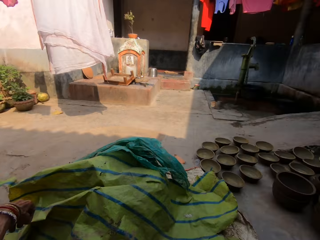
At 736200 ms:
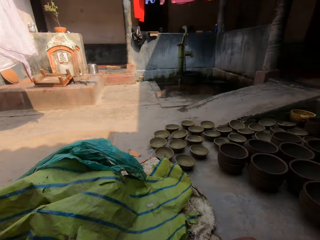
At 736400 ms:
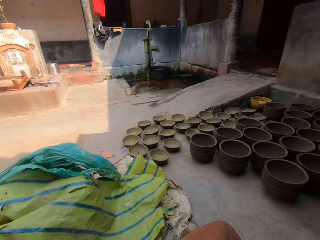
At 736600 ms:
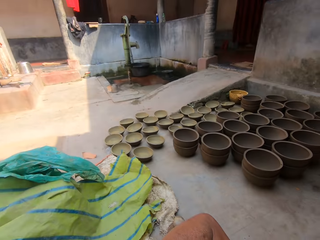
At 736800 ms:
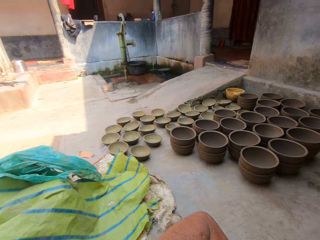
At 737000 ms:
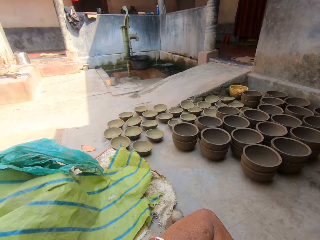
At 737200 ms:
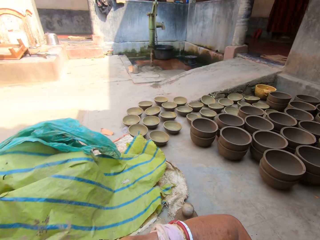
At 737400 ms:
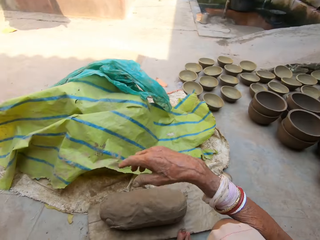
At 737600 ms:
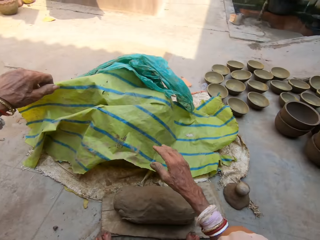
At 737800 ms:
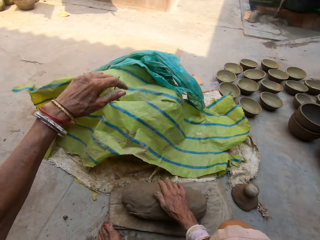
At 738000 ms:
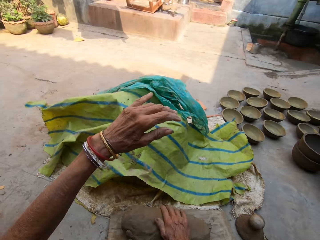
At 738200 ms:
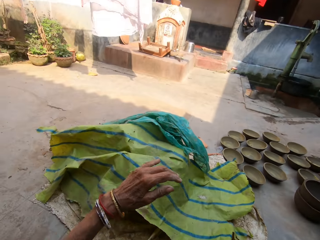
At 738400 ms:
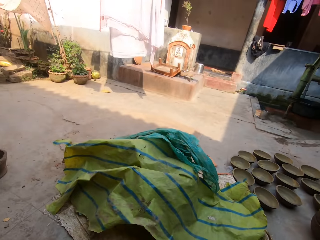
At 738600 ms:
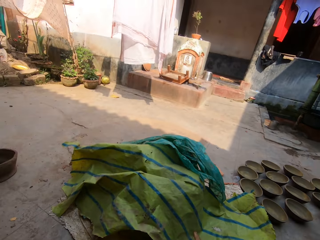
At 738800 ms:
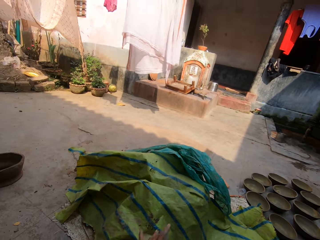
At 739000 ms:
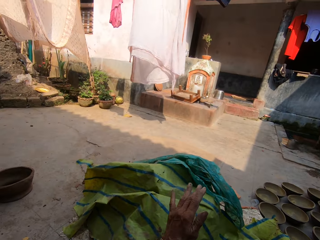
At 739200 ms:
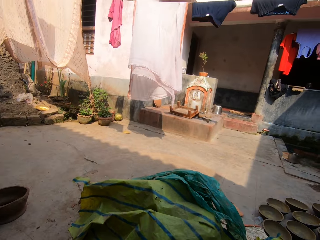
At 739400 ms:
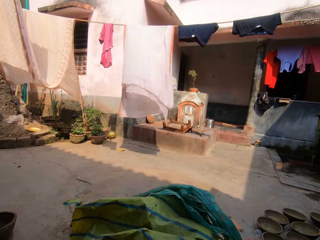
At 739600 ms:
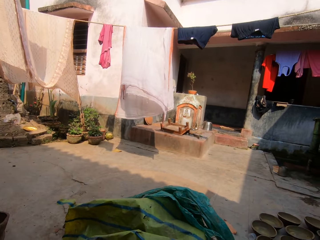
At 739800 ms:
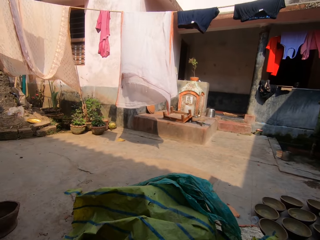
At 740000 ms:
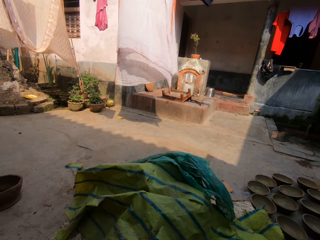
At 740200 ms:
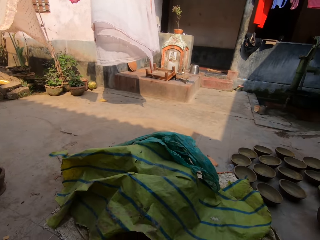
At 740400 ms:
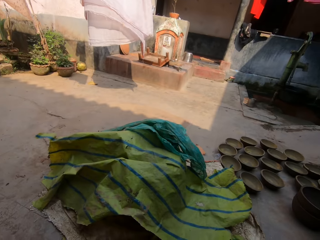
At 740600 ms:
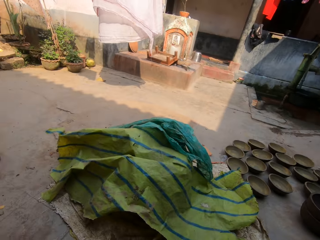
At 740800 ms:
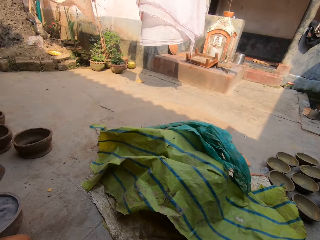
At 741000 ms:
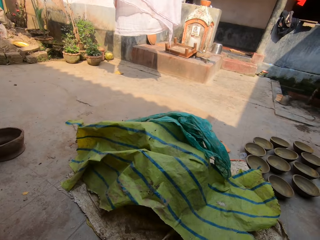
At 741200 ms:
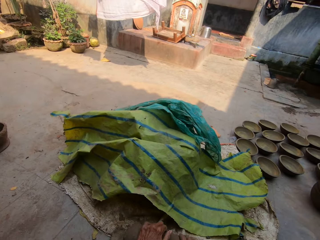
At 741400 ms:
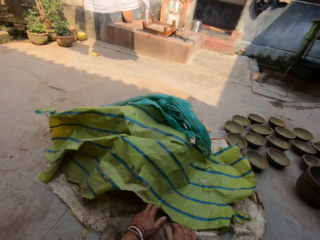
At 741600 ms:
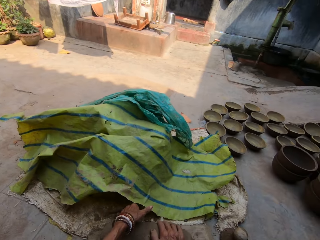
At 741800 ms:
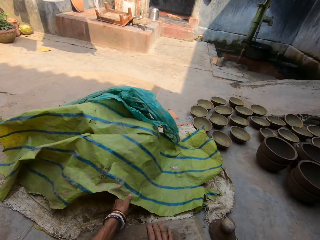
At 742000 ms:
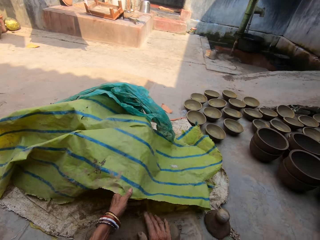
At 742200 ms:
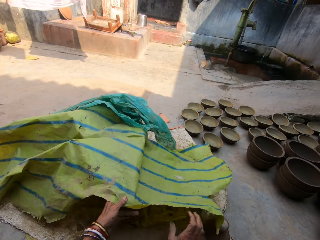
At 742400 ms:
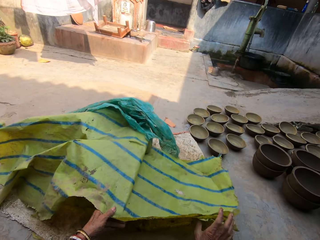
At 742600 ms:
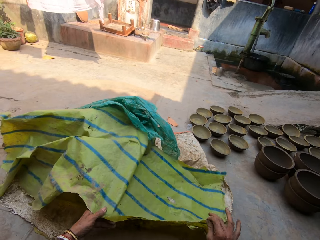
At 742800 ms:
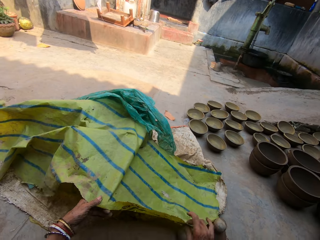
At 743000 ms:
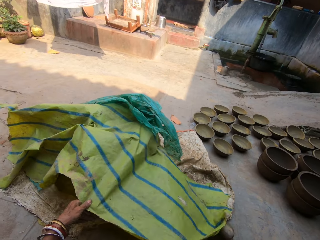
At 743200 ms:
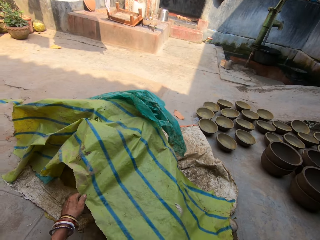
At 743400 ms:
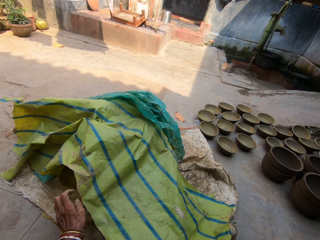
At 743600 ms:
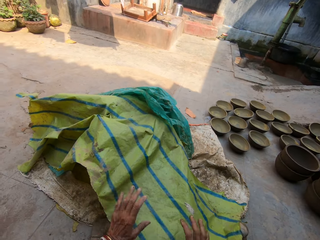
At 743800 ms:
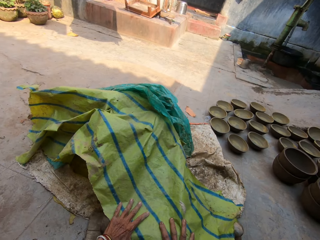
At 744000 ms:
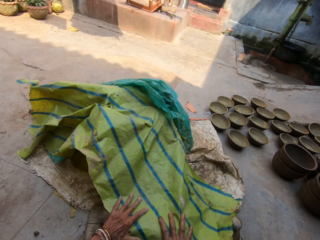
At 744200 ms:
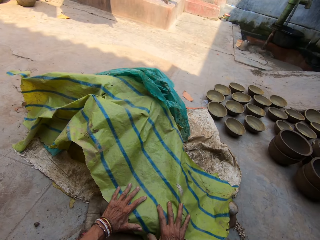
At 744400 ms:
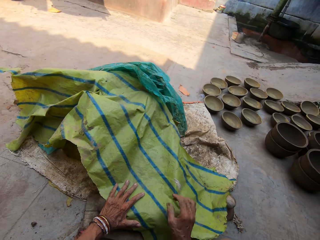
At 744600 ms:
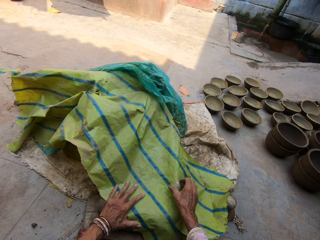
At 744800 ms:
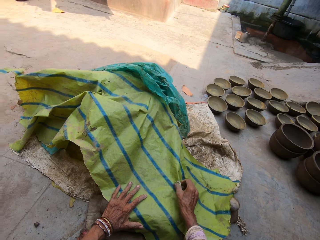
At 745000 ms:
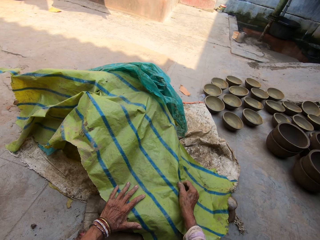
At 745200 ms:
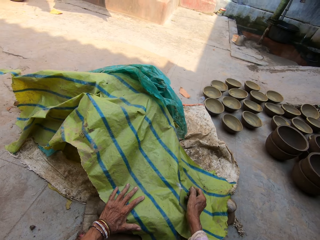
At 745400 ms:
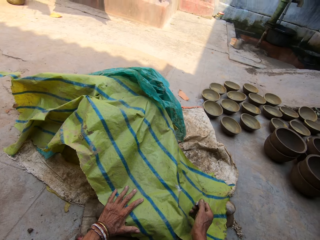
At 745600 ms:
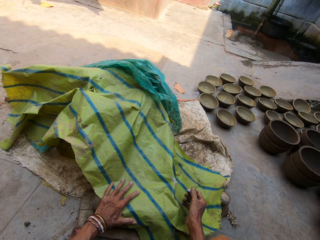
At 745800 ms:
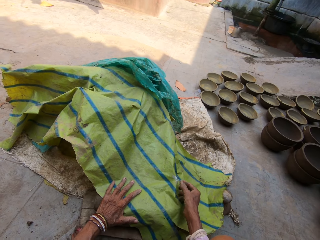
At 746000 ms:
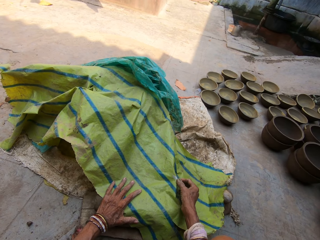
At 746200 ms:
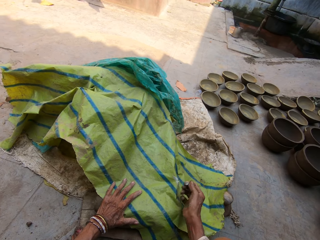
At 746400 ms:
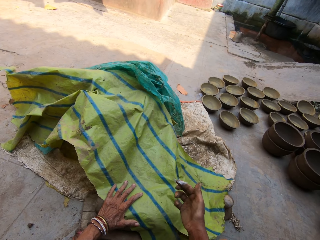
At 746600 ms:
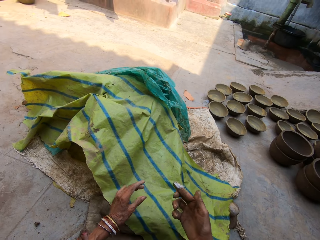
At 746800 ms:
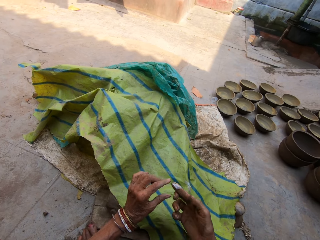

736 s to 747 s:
The camera wearer looks around. She molds the clay, hits the clay with her hands and talks. She closes the clay with the sack. She removes dirt on the sack with her right hand.

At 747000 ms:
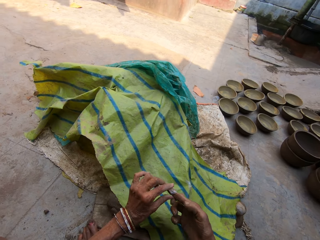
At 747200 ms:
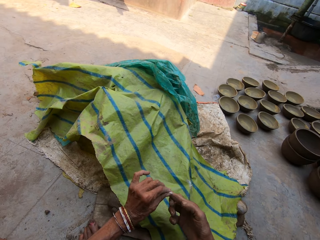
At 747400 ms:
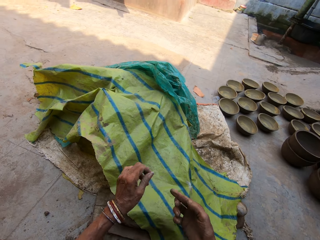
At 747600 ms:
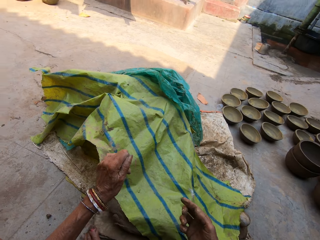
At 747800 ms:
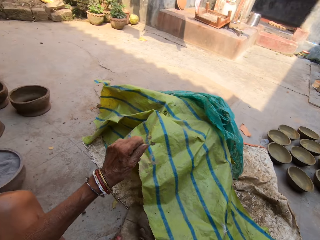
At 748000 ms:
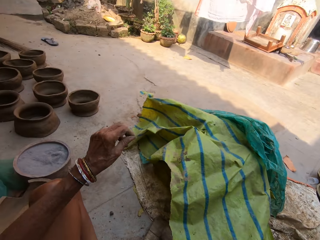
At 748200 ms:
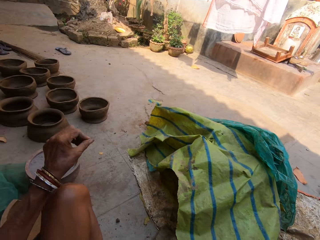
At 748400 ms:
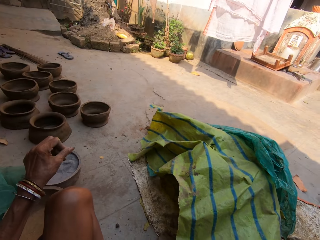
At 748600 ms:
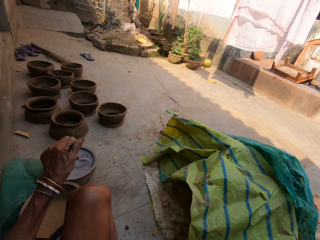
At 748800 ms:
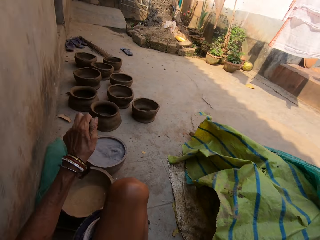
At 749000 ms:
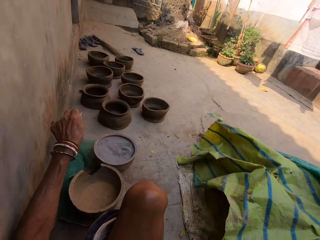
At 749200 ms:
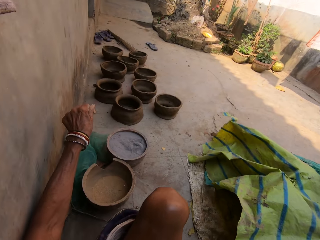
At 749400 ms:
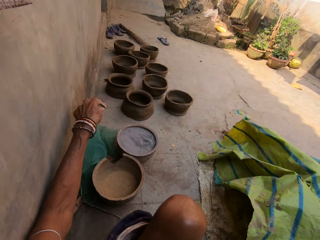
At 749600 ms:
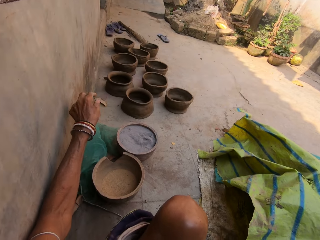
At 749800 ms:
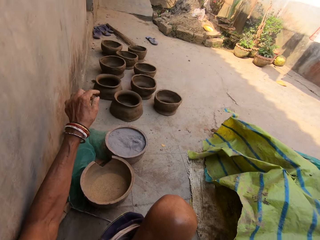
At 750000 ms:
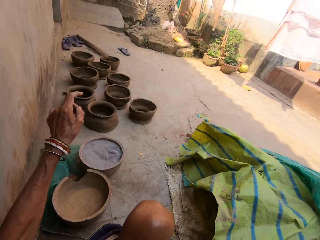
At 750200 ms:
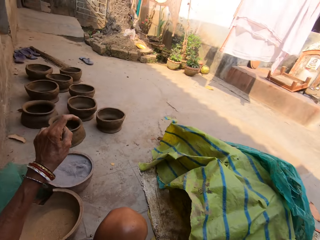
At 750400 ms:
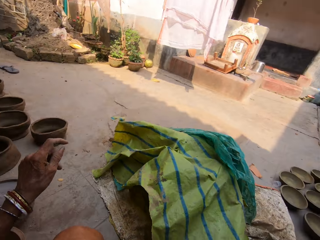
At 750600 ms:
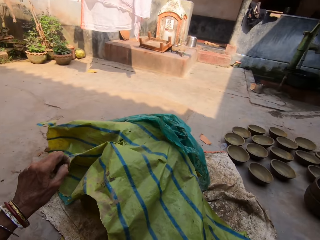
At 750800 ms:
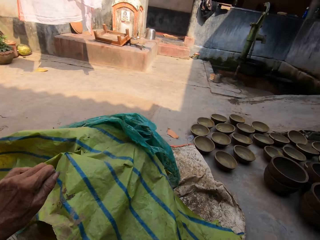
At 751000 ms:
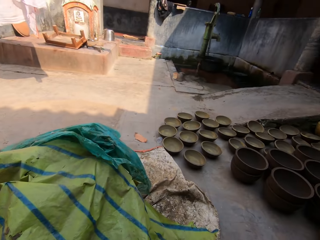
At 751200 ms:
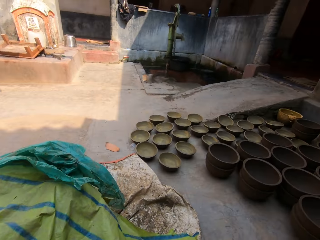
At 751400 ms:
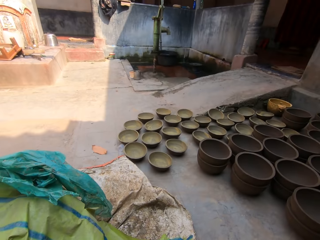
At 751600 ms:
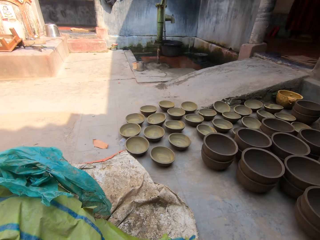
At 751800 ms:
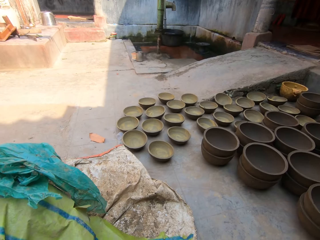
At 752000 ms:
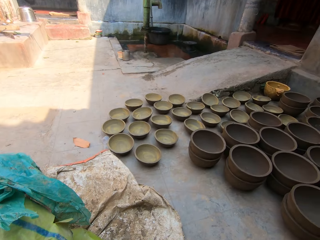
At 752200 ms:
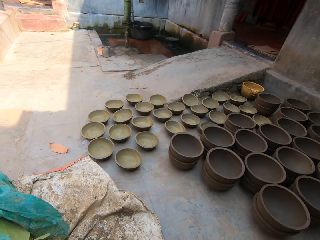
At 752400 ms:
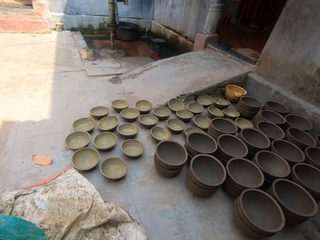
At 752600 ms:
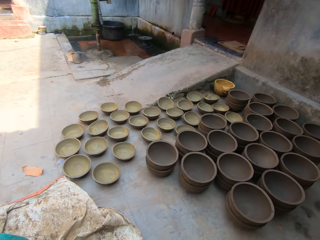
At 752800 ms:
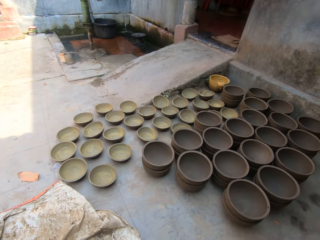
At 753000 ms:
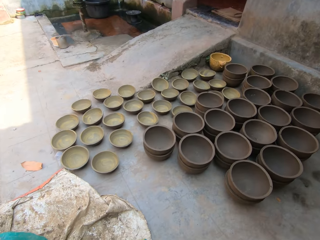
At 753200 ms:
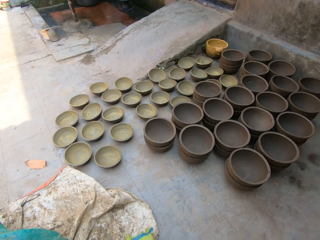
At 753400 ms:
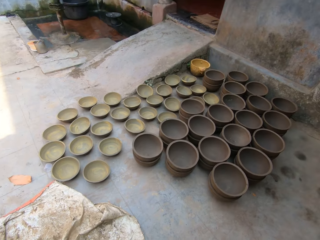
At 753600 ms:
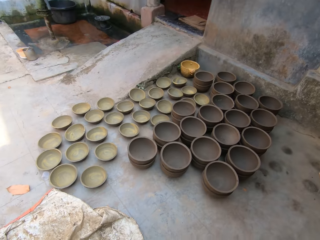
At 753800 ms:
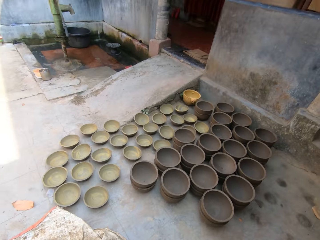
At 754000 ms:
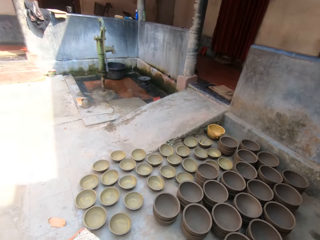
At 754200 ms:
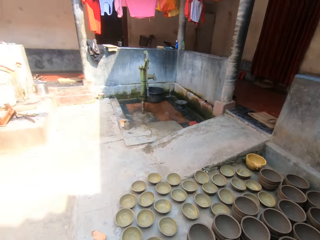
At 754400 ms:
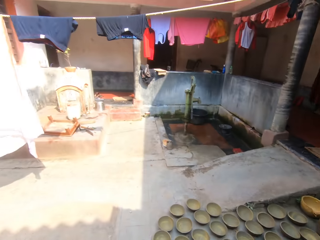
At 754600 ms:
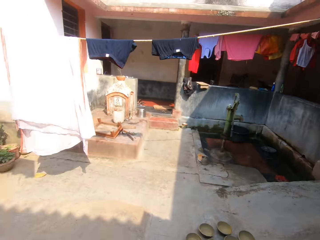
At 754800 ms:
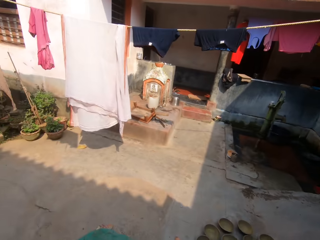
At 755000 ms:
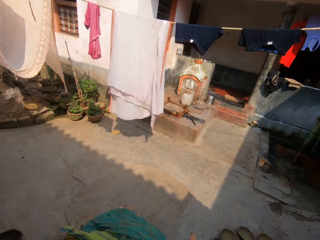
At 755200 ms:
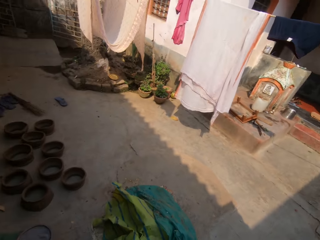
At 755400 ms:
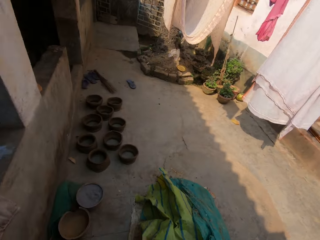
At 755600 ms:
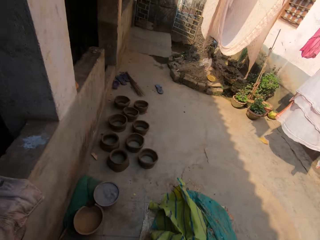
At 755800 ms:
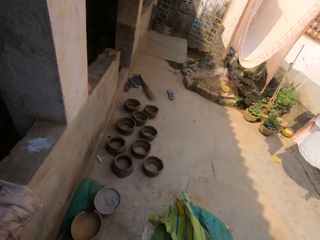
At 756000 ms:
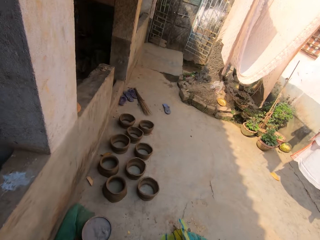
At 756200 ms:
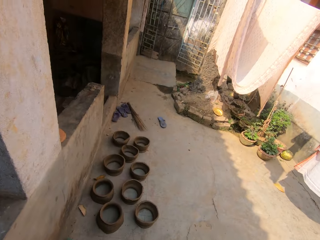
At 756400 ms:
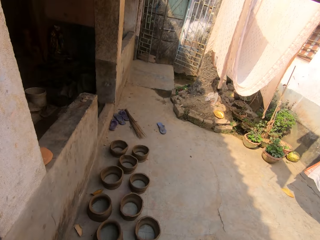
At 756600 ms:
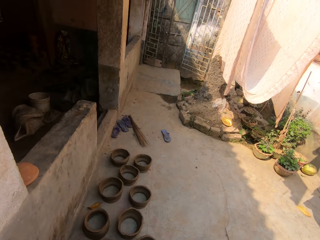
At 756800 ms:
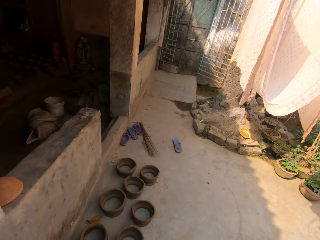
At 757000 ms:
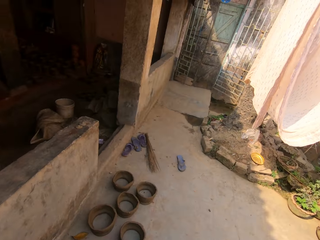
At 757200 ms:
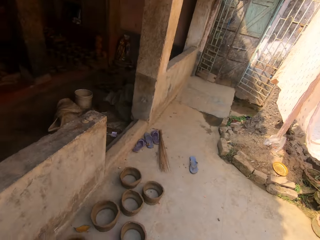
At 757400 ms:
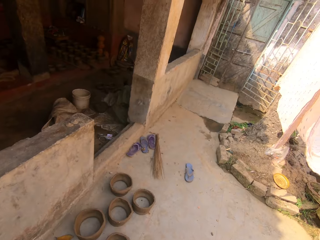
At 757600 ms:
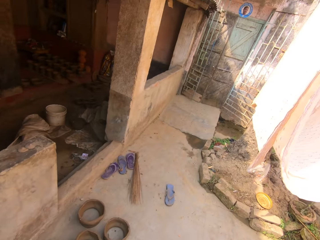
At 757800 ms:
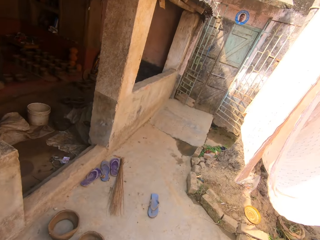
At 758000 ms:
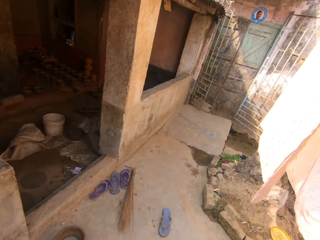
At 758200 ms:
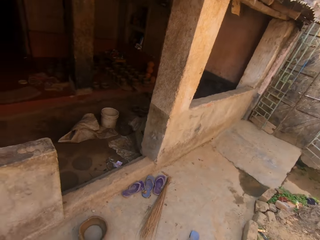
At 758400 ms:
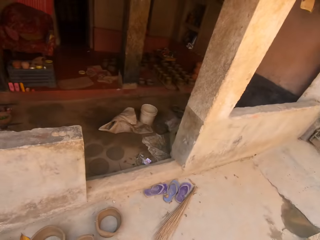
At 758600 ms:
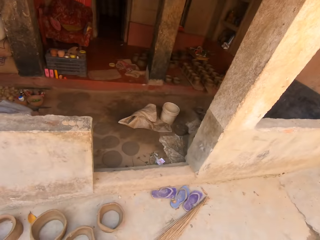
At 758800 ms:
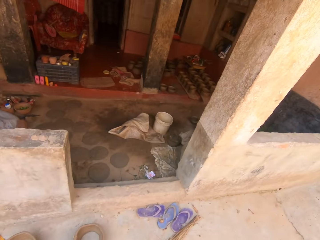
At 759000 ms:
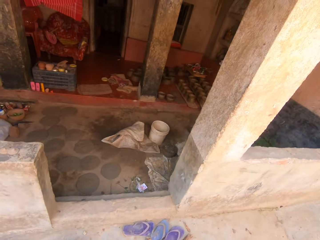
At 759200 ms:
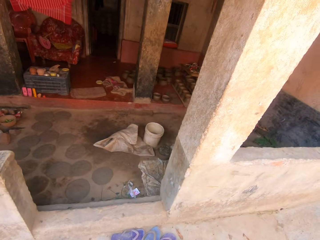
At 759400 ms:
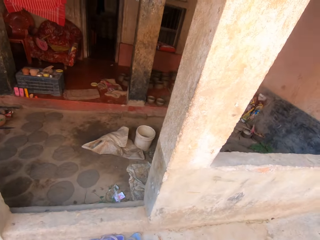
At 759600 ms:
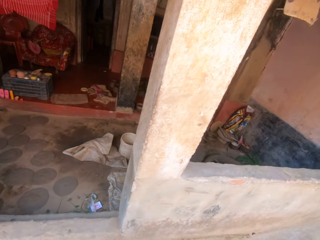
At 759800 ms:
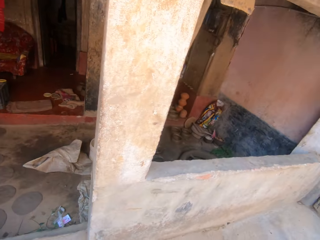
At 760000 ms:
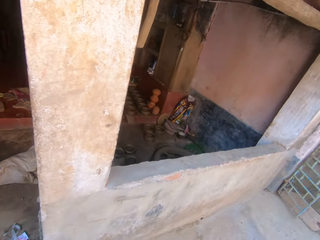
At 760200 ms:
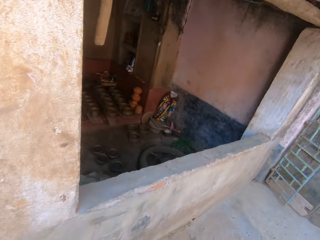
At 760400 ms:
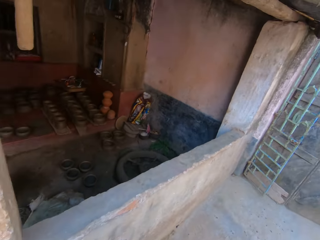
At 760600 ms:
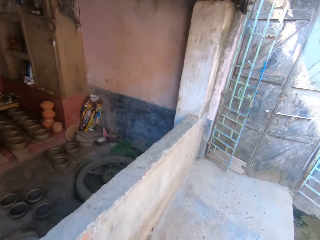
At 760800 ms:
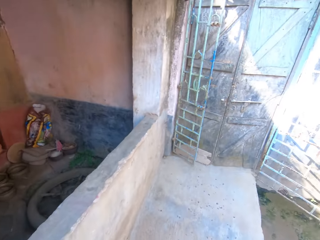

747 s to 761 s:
The camera wearer passes the dirt to her left hand. She drops the dirt on the ground. She looks around. She walks around.
